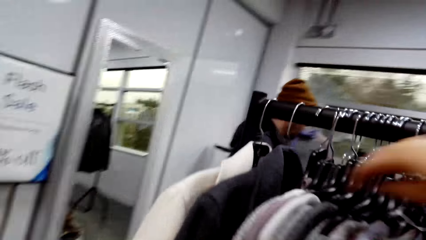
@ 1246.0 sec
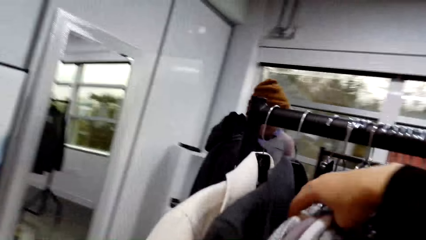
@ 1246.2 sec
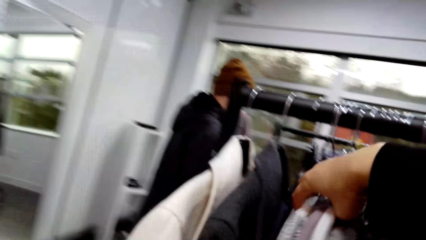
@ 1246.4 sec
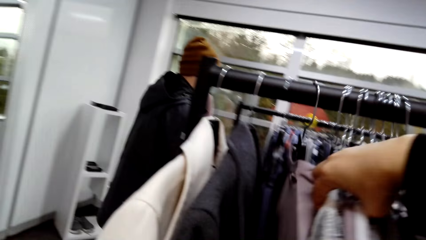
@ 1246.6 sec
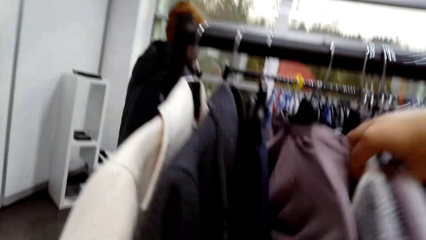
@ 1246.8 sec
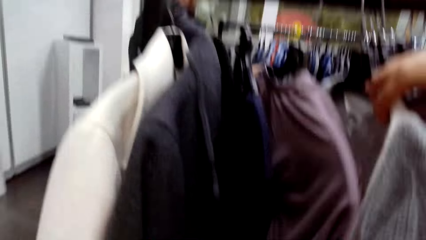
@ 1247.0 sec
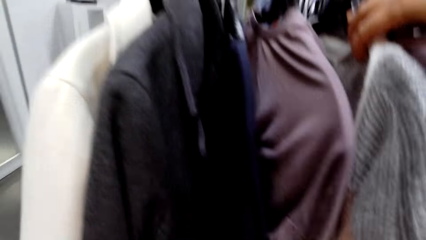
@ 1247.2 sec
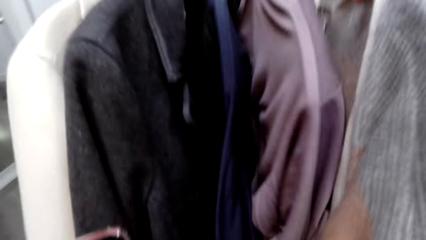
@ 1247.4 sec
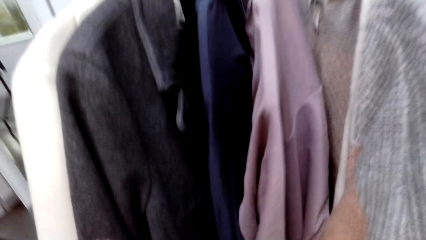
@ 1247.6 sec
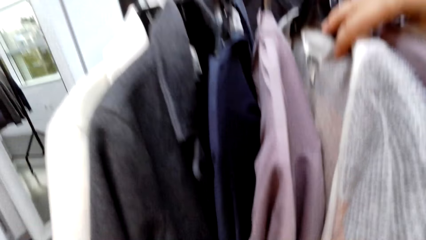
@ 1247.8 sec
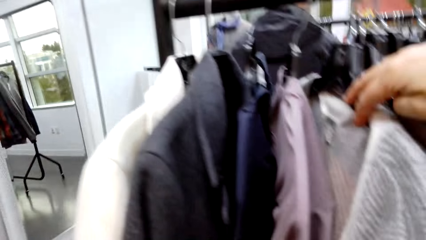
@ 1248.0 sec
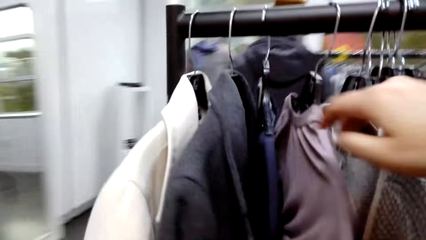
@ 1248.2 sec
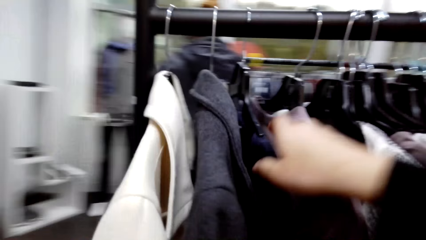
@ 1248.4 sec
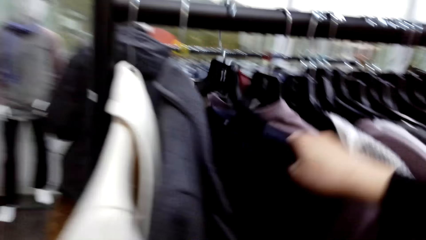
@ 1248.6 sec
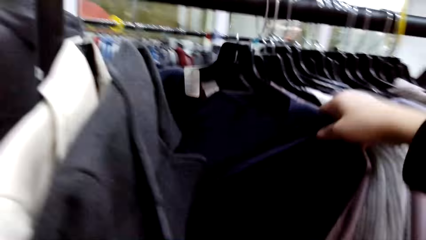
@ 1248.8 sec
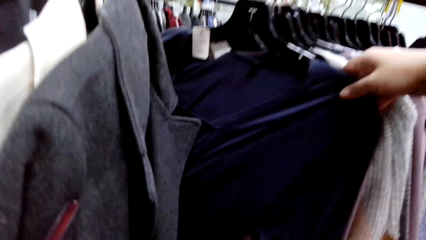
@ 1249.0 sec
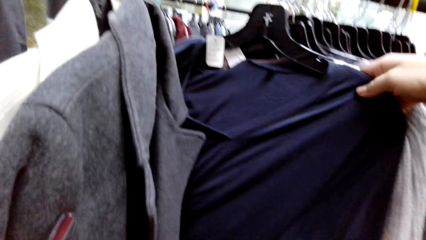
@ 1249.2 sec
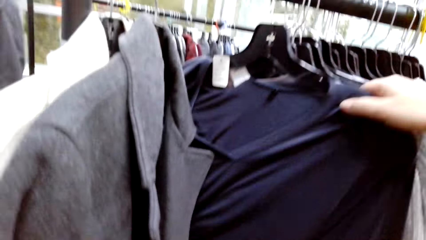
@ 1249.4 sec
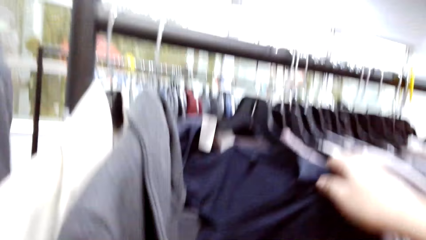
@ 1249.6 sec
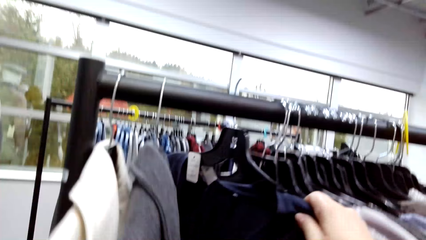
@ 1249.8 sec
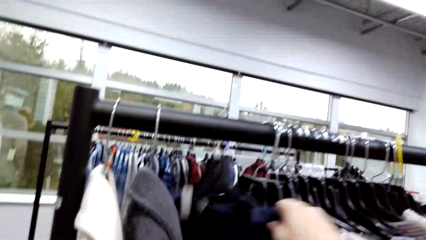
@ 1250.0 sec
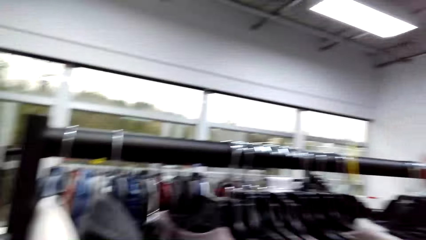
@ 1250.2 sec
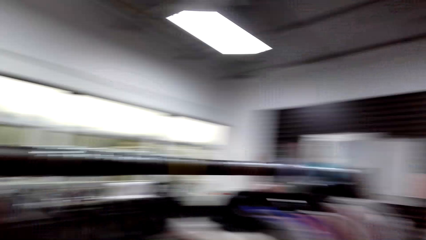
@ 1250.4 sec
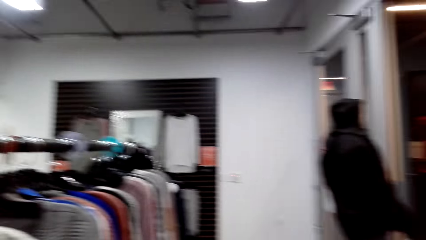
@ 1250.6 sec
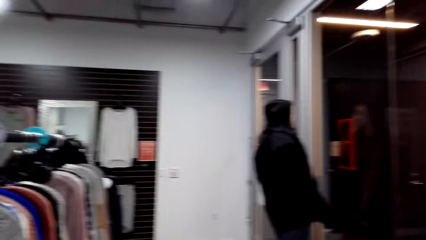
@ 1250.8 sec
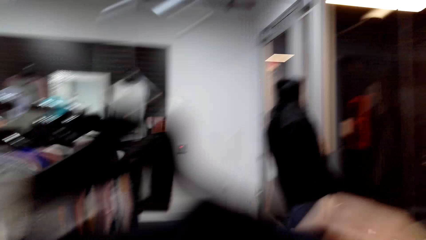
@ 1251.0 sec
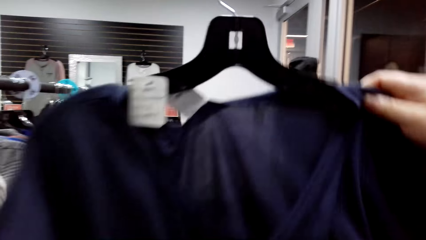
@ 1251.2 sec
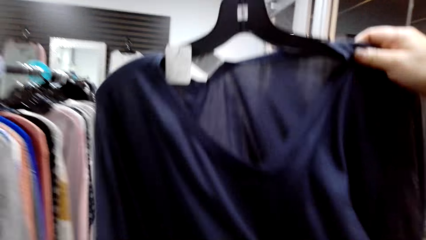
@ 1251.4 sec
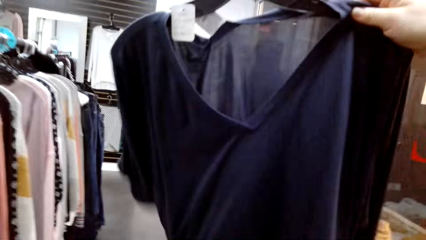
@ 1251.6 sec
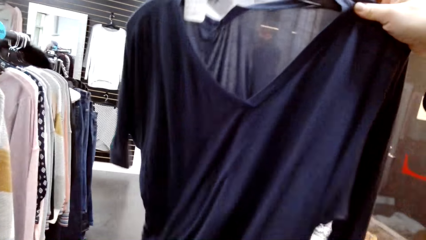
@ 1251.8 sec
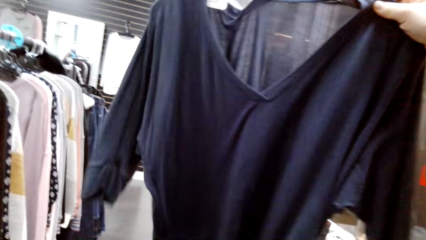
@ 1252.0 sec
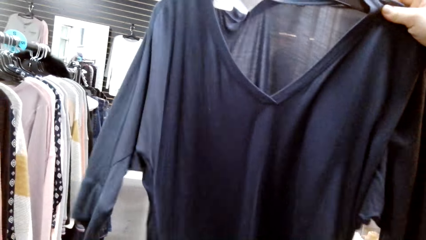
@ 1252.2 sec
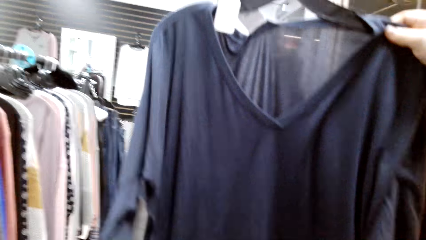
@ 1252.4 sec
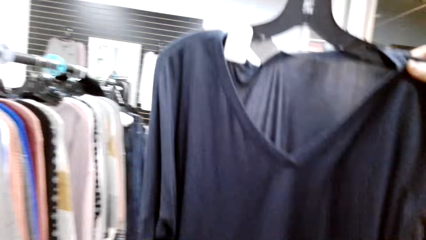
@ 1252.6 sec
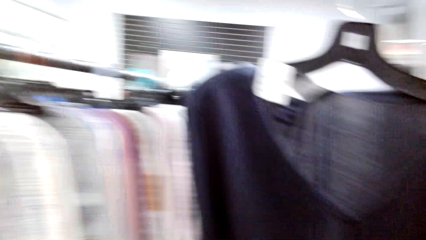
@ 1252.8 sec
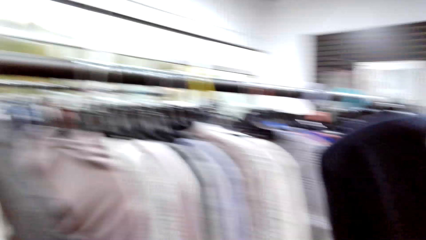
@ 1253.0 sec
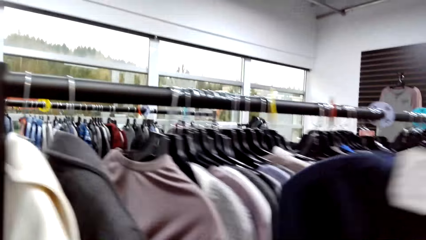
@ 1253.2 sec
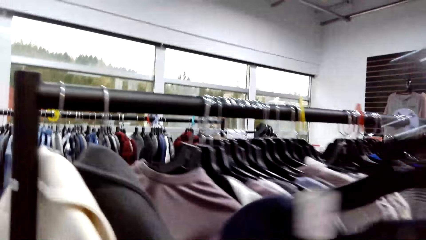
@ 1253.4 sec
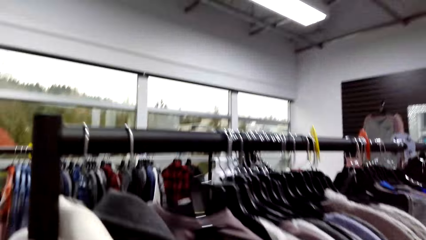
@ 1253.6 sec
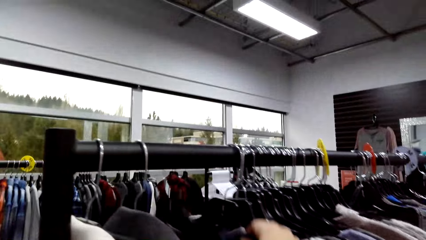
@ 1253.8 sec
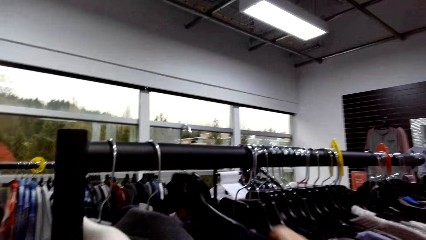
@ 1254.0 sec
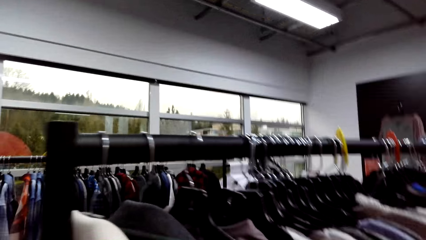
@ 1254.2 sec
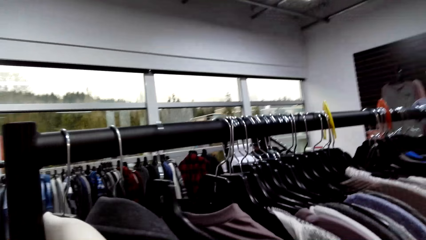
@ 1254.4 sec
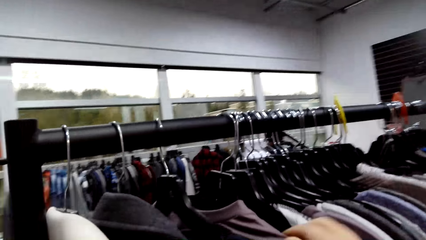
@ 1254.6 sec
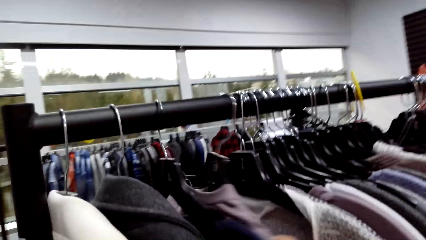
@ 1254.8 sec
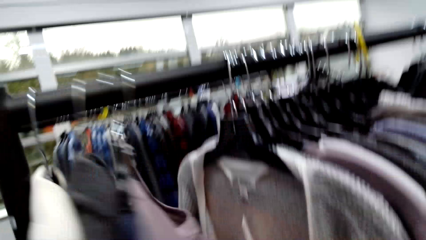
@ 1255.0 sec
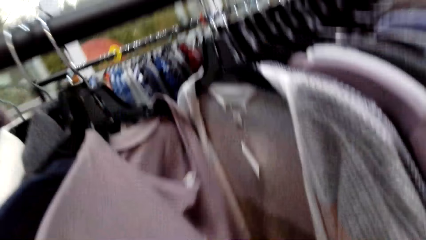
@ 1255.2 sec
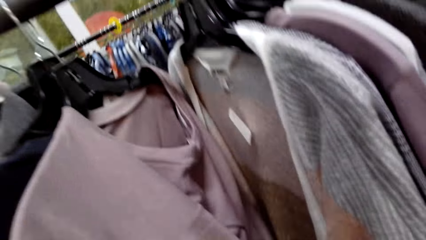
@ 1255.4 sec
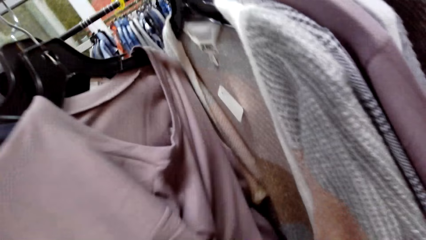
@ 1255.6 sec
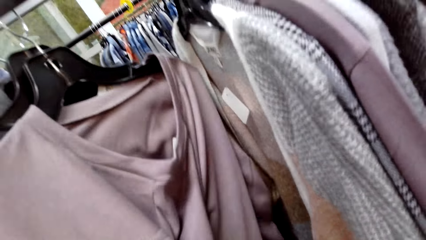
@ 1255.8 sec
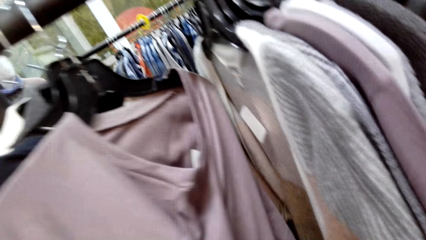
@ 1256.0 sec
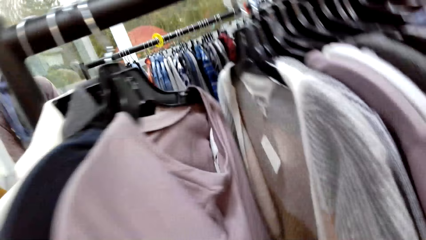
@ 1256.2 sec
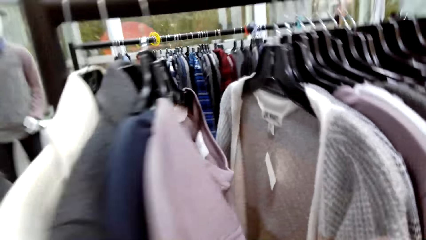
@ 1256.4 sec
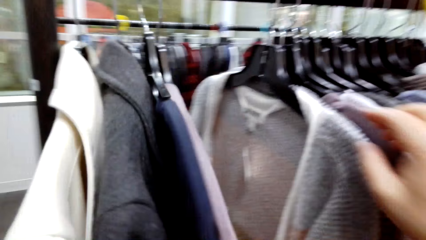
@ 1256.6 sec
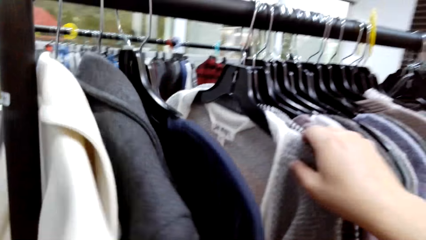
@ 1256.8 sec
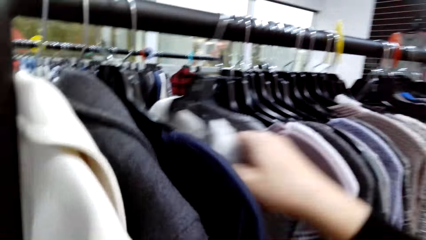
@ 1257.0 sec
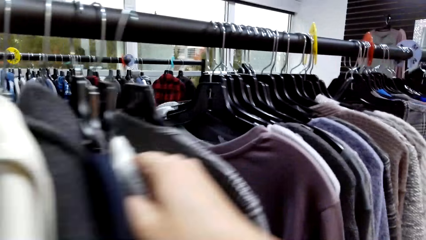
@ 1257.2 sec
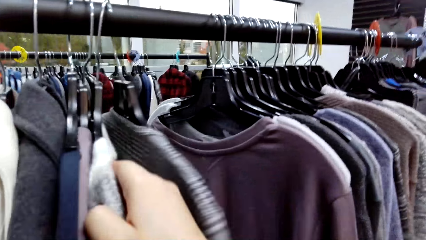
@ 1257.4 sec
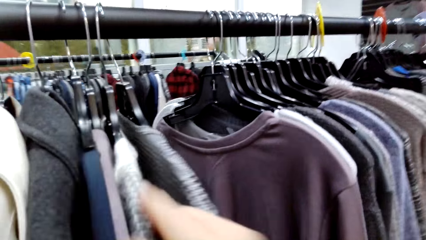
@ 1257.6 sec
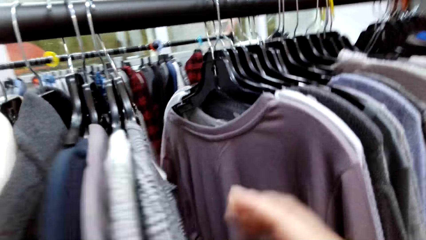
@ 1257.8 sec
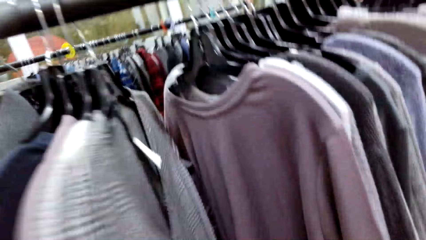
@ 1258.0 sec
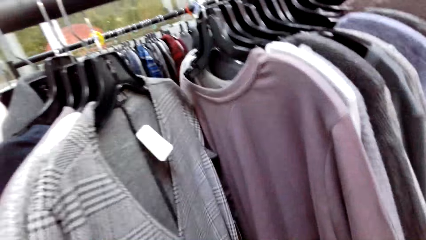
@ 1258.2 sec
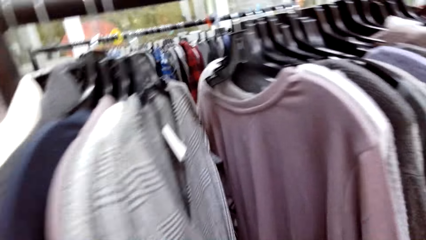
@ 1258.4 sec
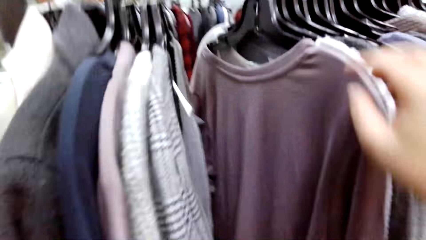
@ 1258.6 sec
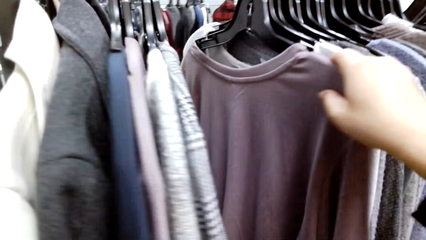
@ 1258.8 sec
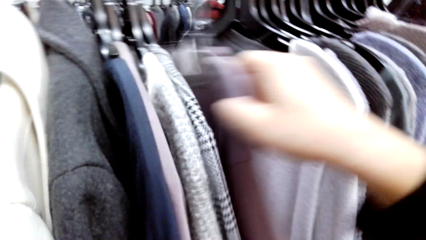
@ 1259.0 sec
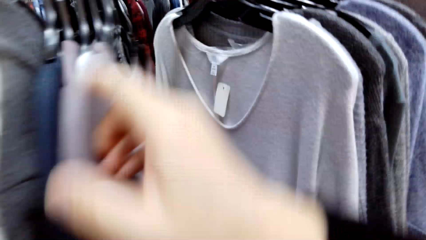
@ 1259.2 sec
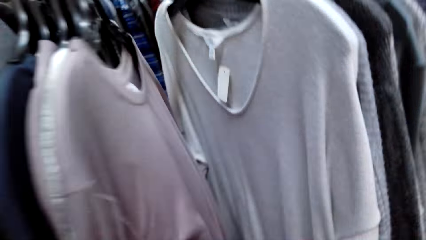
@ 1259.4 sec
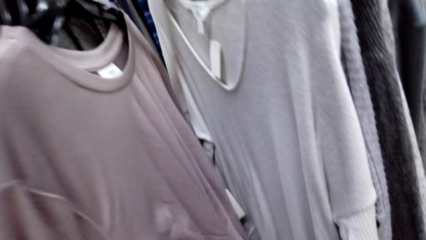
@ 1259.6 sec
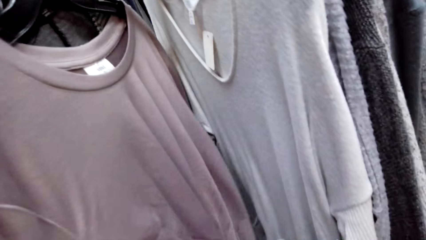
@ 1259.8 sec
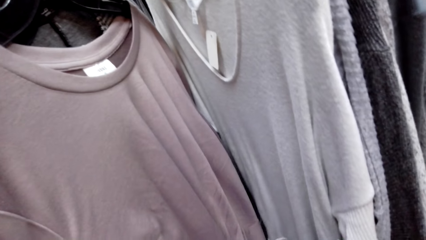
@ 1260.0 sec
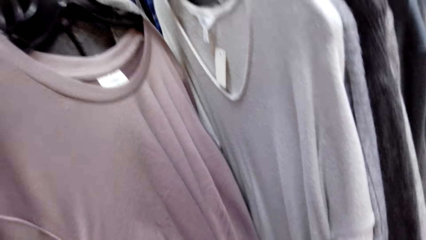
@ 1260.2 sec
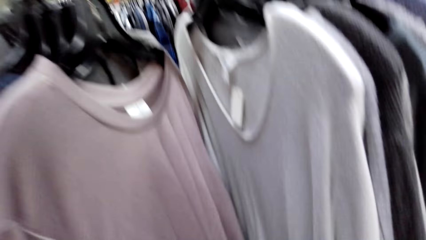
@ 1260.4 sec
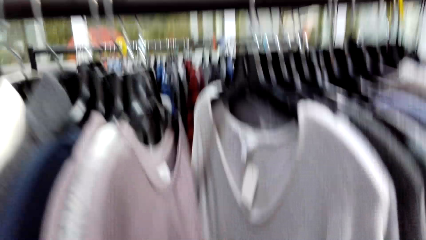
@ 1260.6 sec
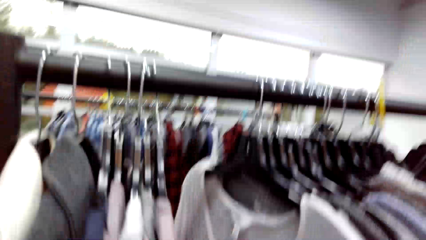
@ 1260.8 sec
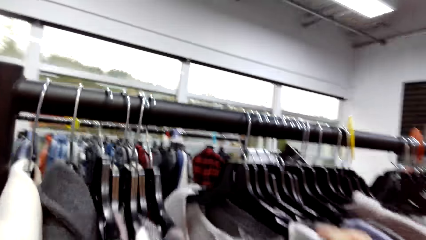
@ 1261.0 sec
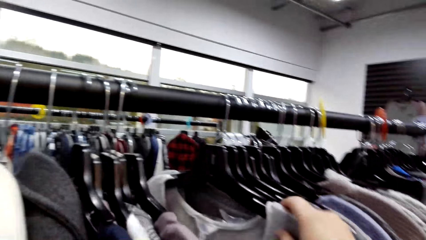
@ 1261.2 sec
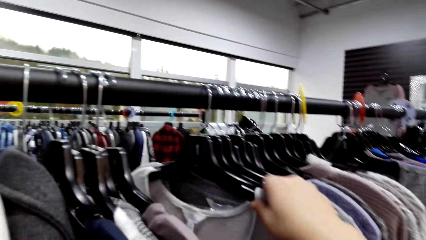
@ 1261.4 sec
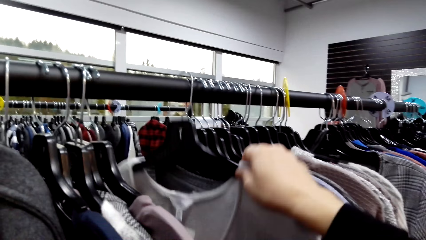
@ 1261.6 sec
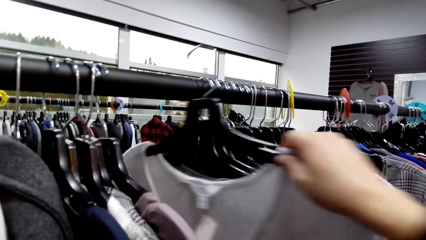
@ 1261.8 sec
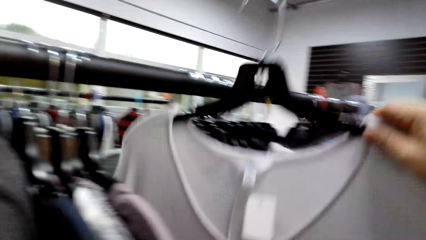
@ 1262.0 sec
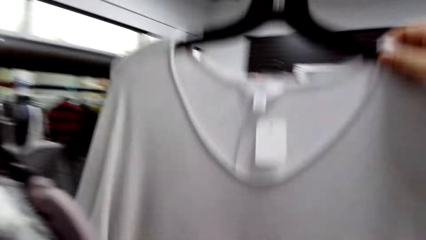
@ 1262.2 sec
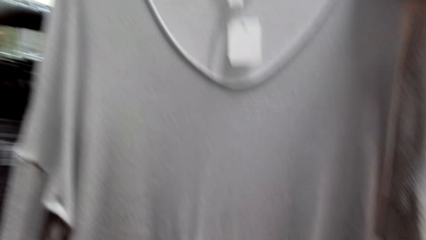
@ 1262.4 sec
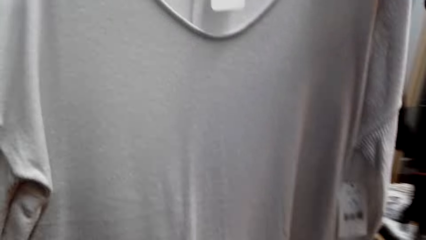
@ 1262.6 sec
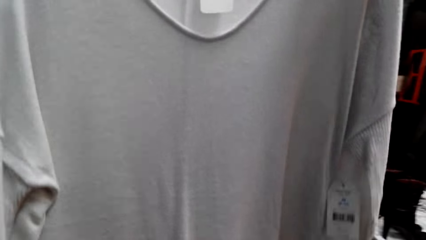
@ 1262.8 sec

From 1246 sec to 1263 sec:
The camera wearer removes a dress from the hanger. They return the dress to the hanger.
